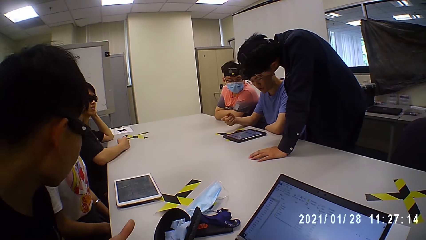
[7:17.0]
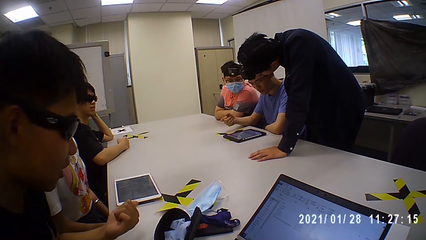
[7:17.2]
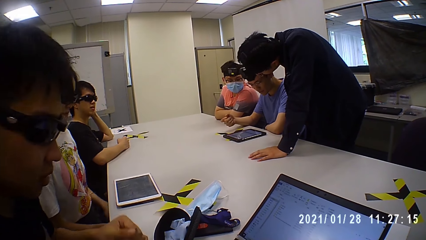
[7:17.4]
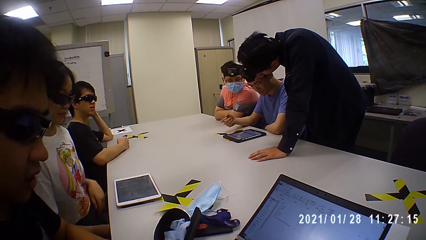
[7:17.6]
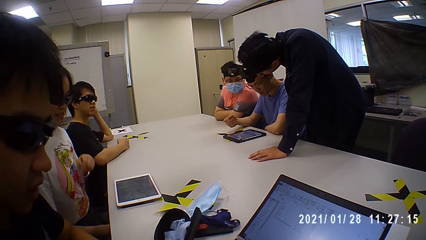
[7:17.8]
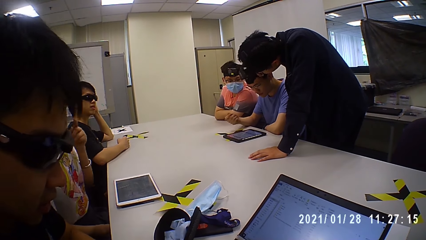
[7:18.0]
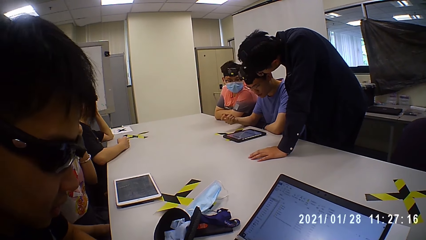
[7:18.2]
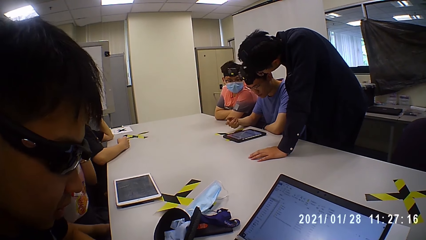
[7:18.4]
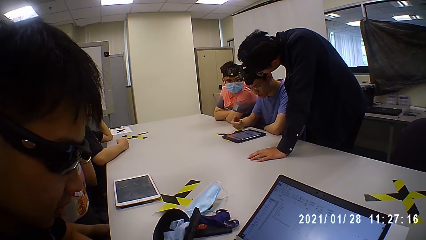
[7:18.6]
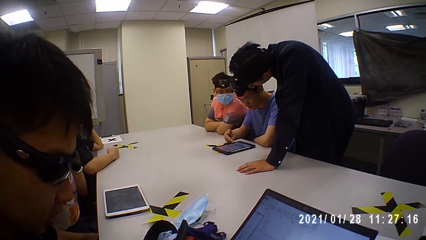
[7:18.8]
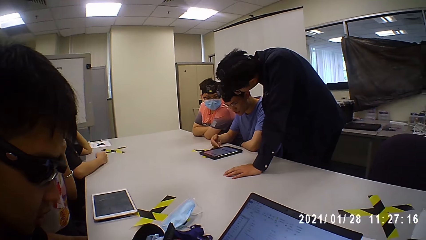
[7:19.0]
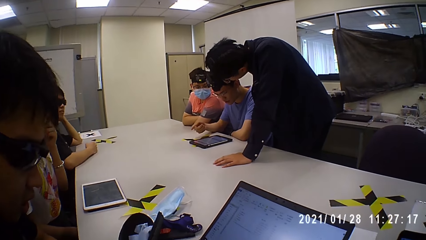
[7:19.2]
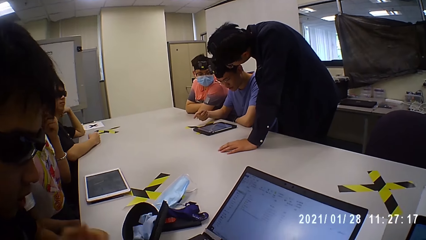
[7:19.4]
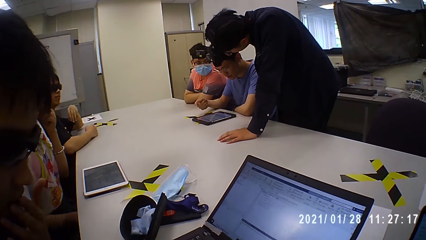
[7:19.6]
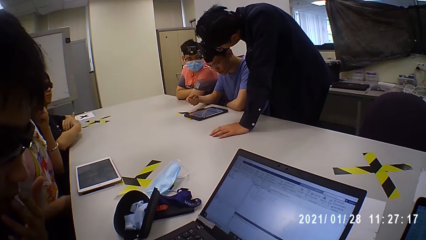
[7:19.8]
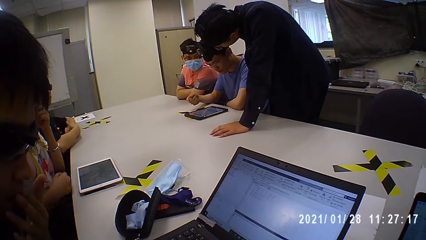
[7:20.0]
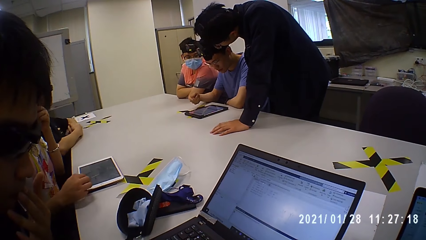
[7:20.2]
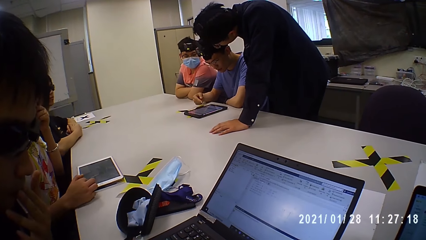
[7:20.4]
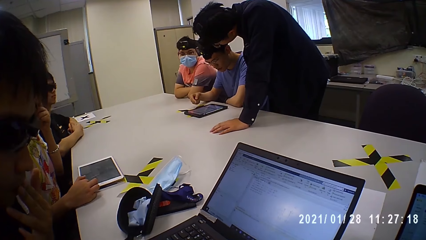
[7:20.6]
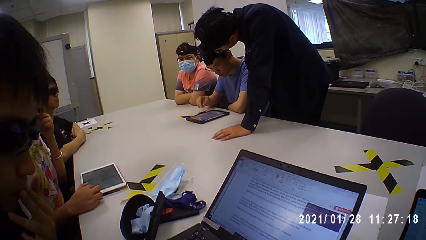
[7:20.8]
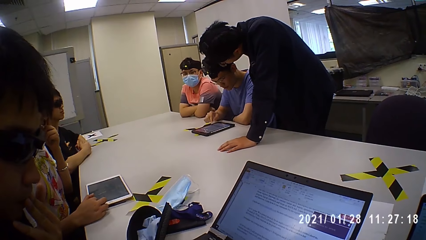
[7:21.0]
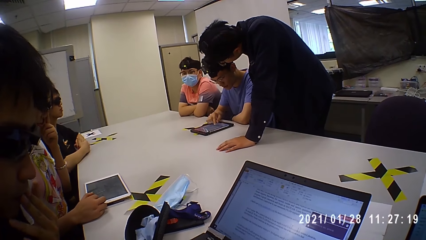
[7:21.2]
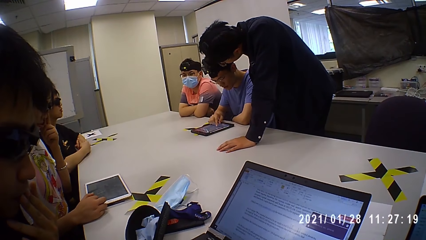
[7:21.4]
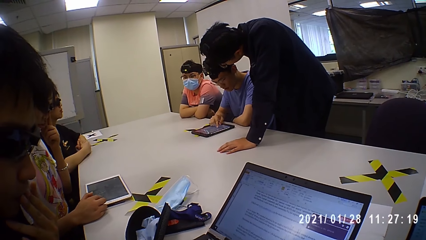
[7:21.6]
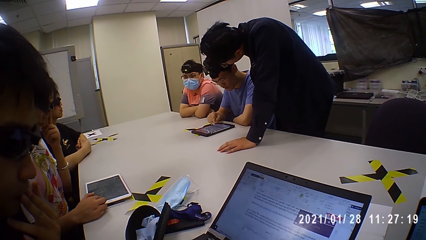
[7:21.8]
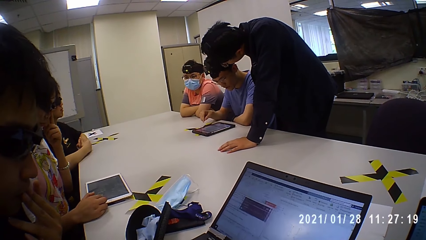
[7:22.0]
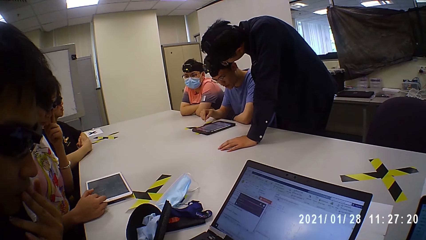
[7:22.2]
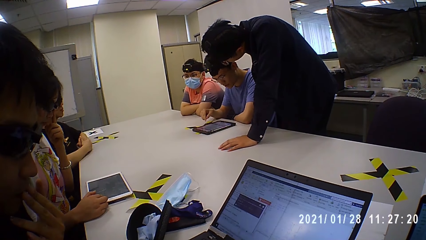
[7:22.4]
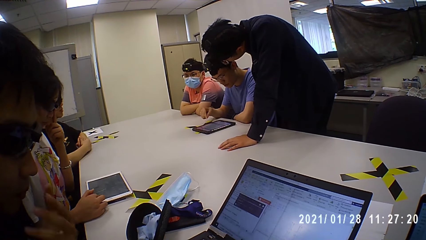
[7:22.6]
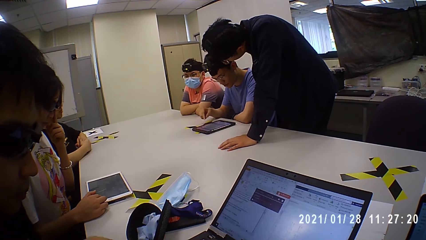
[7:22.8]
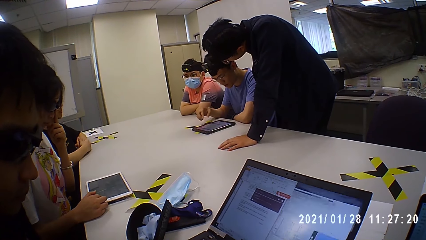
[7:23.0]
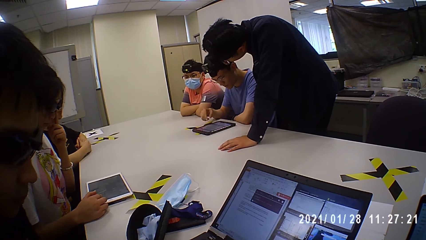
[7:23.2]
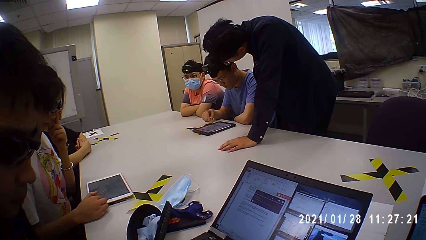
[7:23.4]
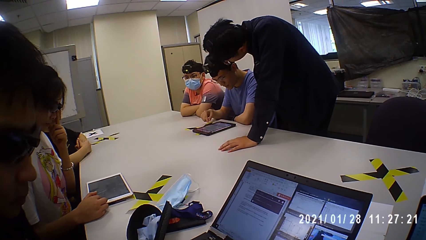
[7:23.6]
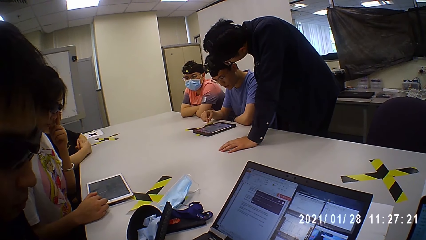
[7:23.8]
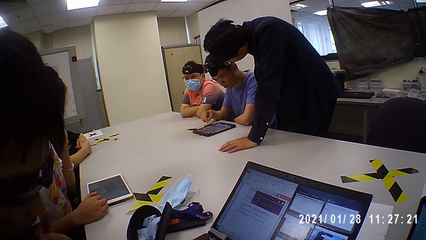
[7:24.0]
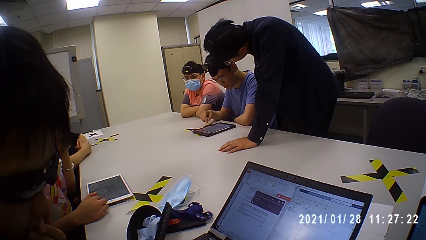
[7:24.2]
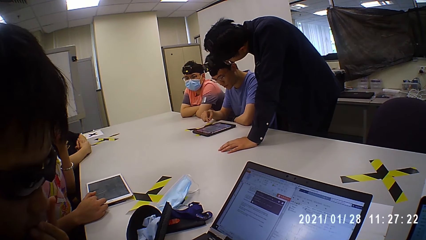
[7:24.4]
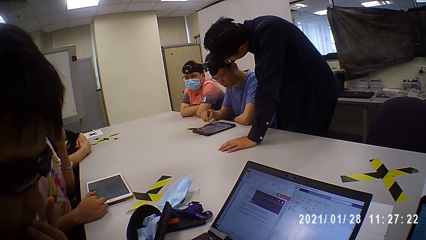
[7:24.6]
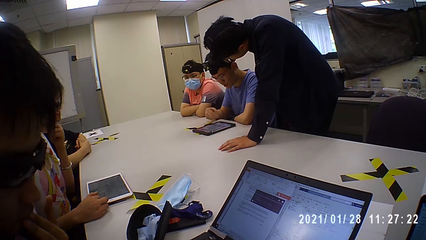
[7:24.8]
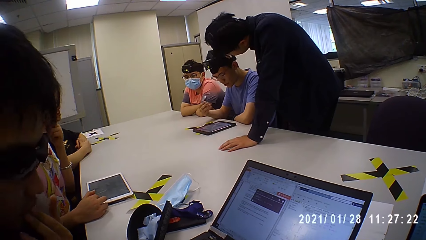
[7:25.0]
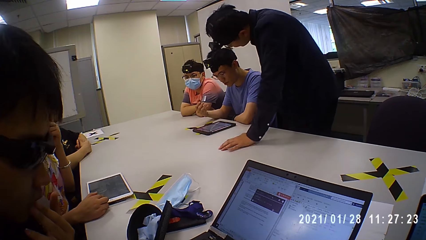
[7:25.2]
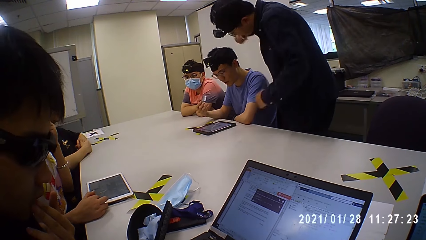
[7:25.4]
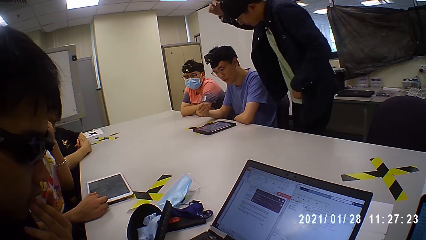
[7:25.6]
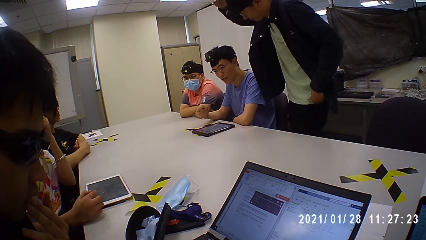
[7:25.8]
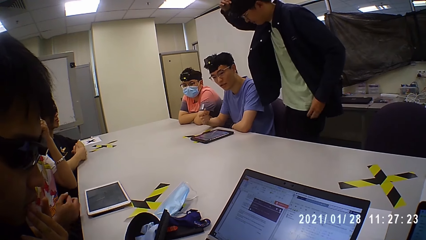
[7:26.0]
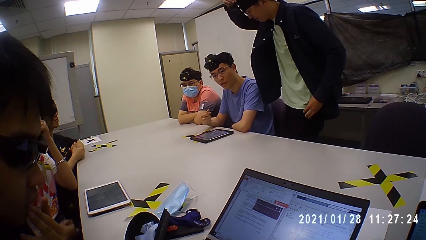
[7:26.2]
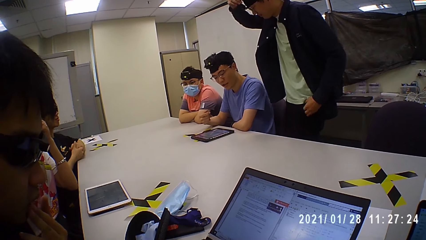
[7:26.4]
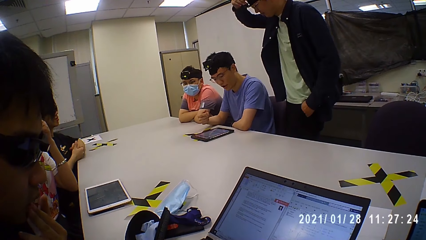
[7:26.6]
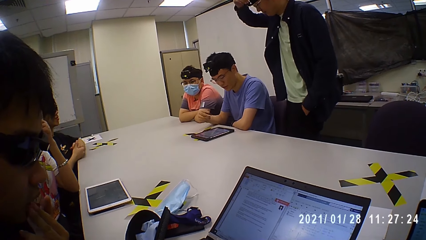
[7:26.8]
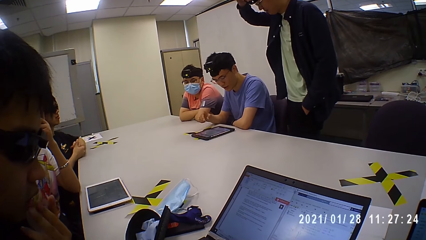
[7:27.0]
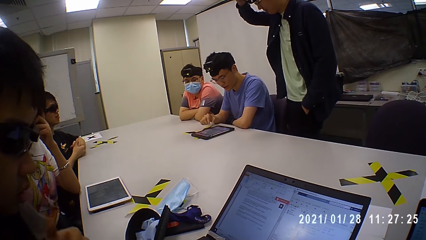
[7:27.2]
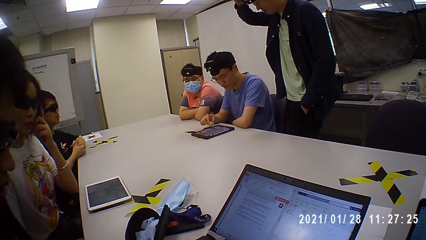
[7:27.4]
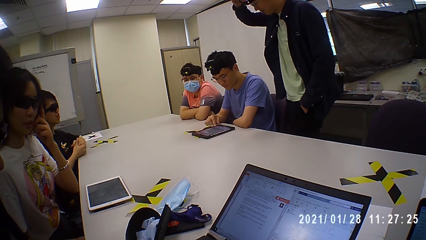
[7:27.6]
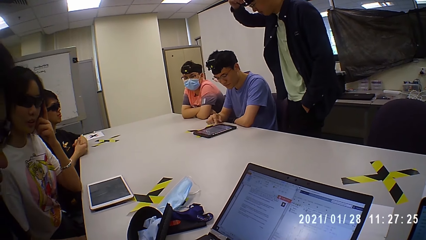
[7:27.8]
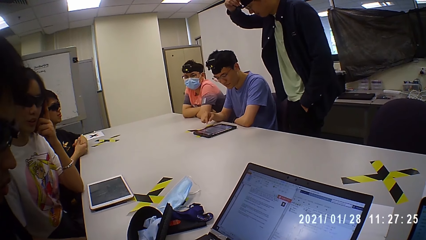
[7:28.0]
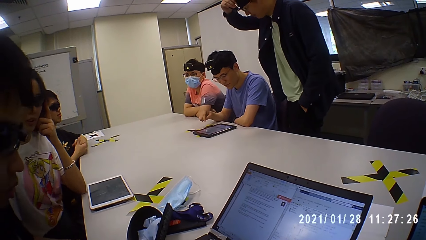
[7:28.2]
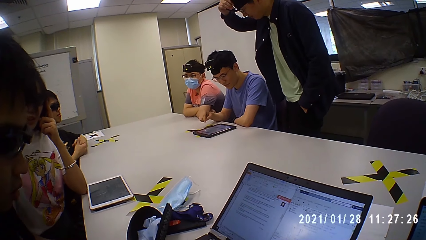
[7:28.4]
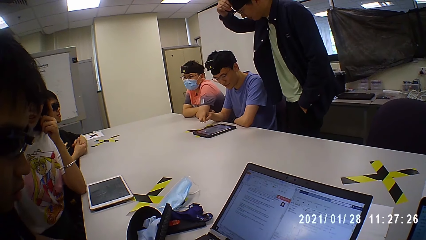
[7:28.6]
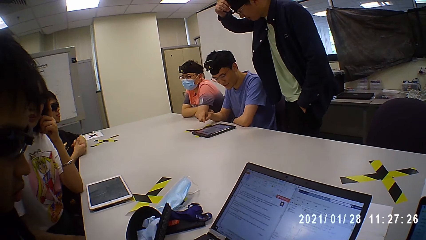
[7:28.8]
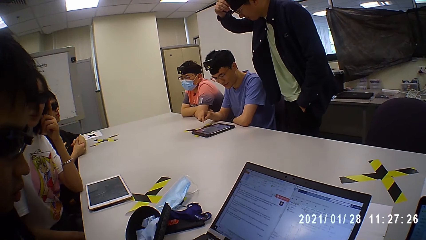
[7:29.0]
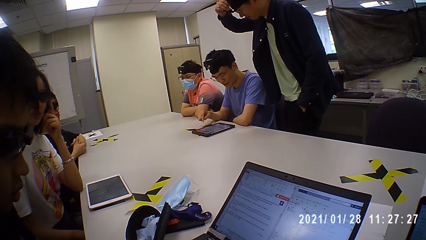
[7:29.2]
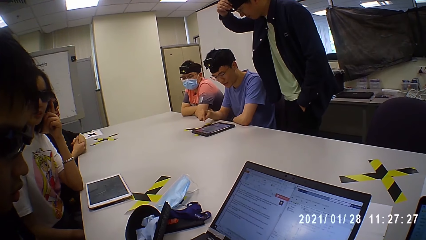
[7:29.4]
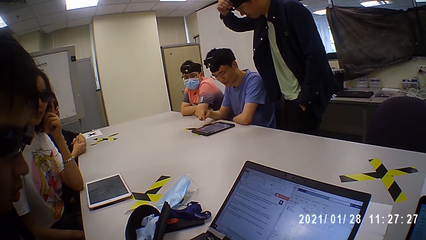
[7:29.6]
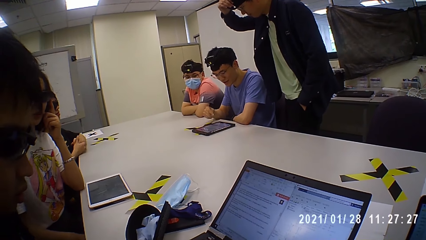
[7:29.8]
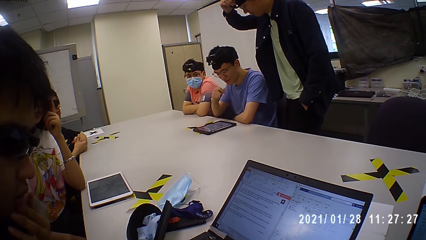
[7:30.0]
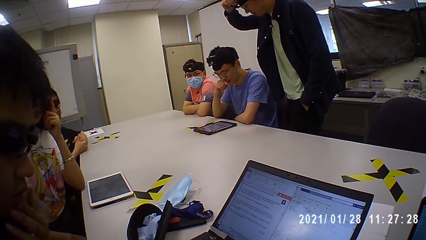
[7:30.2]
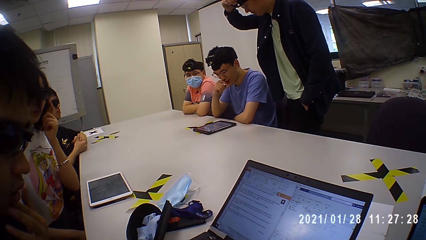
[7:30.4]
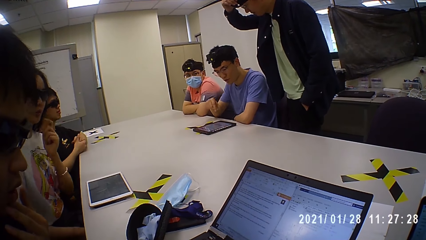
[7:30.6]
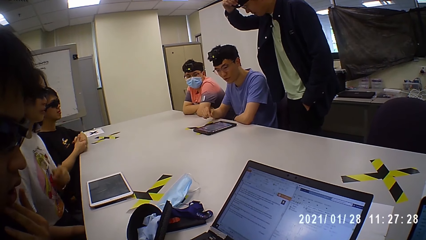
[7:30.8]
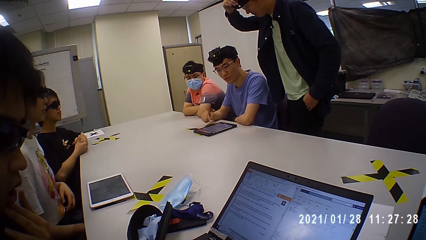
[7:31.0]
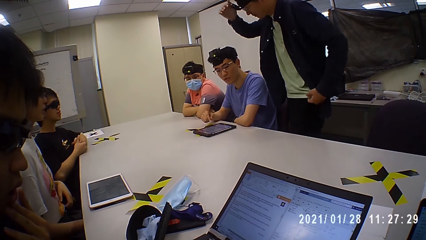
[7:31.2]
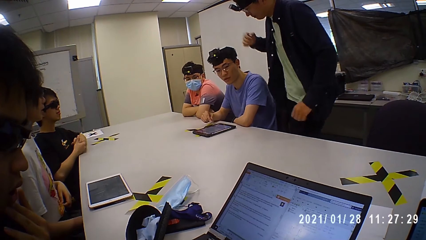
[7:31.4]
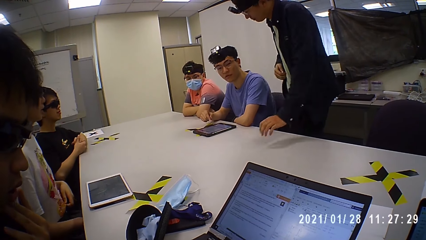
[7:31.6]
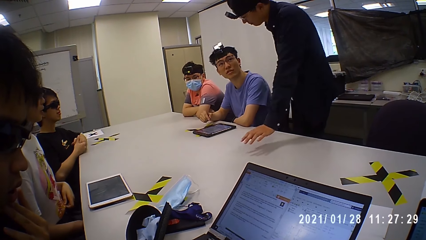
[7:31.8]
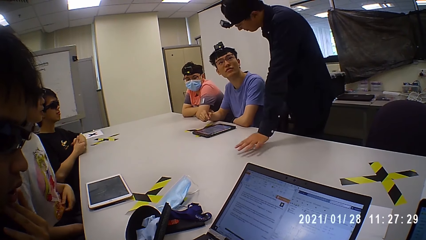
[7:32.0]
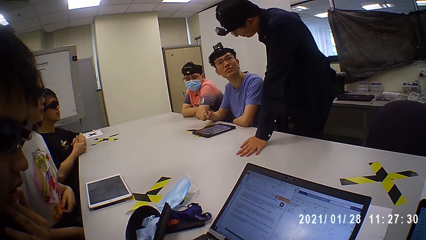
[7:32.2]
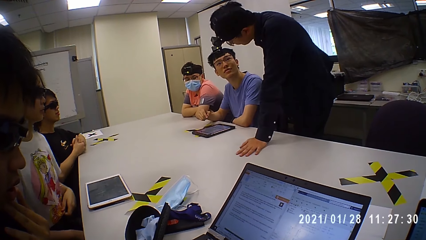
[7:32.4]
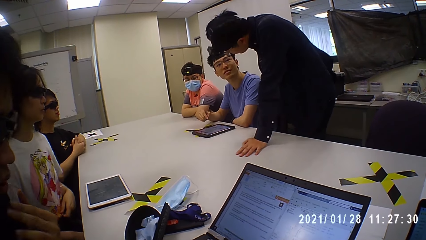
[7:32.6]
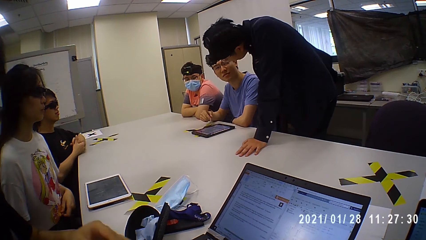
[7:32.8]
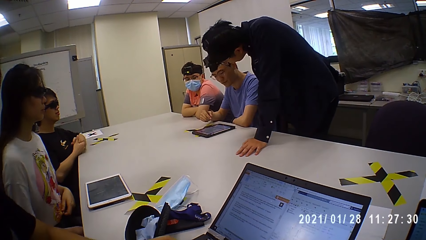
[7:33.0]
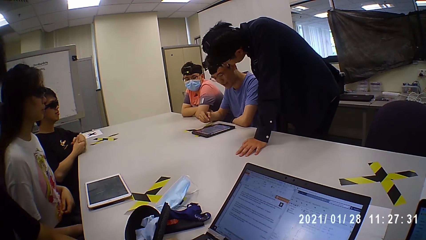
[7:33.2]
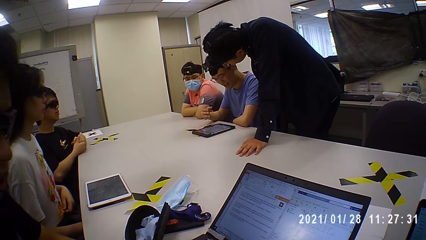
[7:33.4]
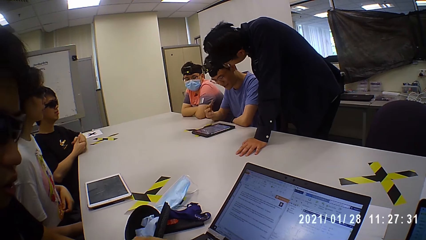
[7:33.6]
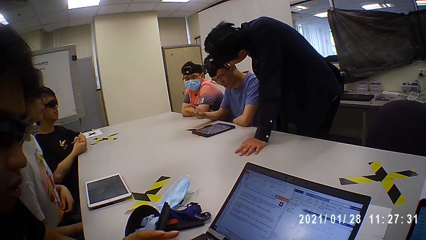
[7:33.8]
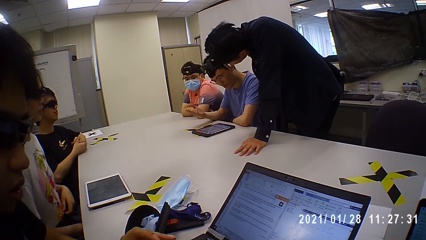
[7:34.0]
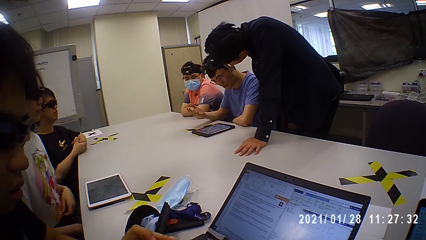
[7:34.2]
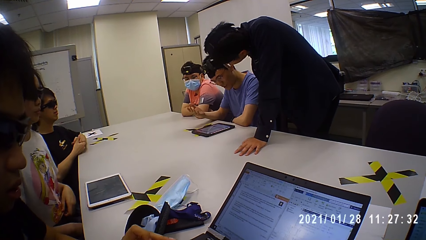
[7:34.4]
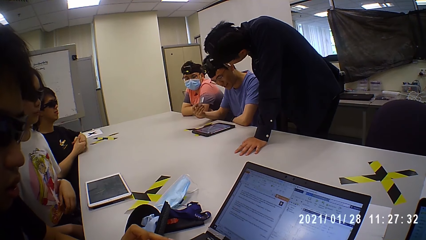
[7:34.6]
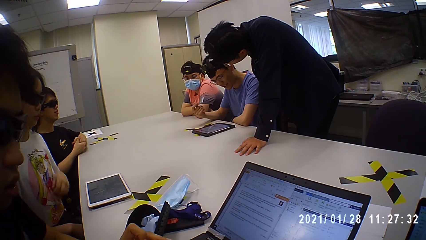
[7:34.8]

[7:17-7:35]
A man talks to another man. The first man talks to the other man. The other man touches the camera. The other man touches the table.
